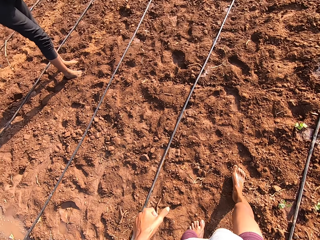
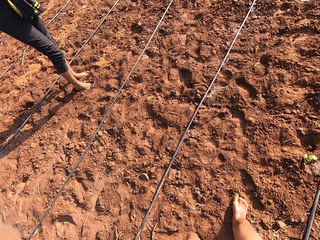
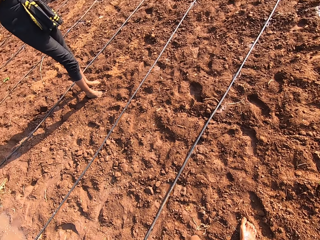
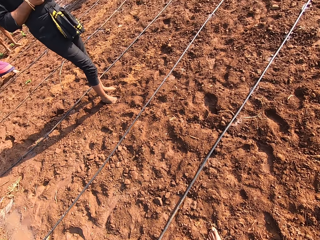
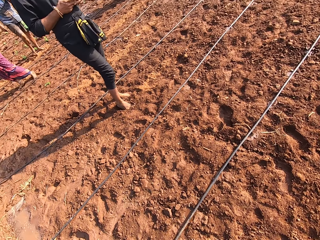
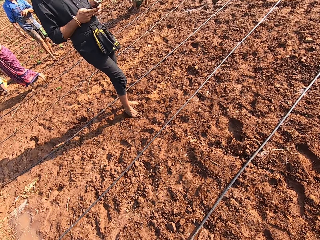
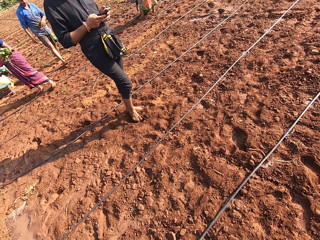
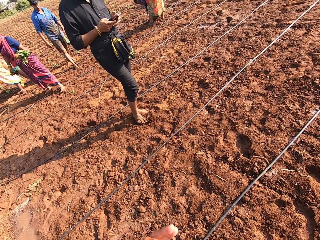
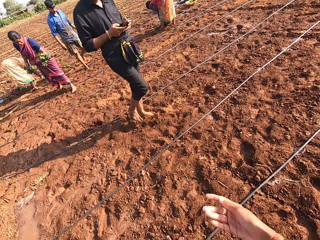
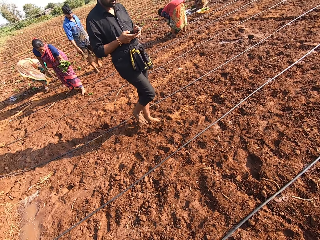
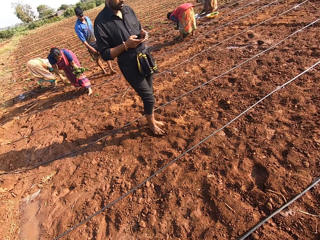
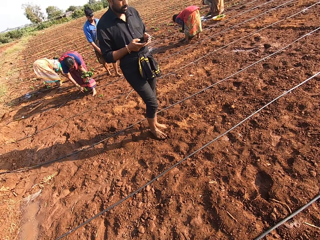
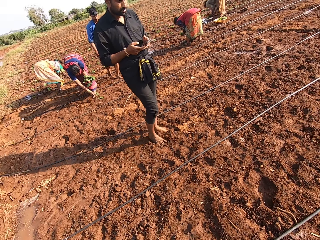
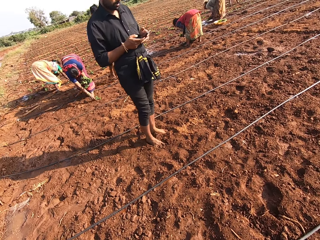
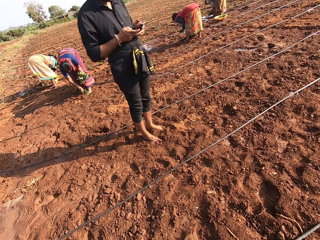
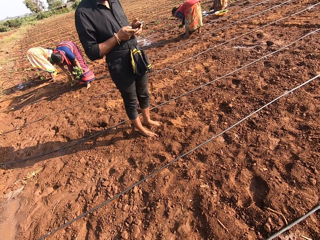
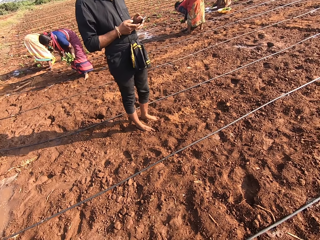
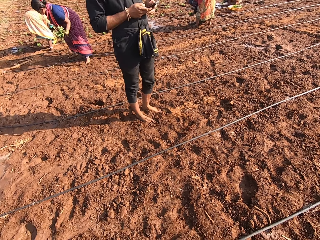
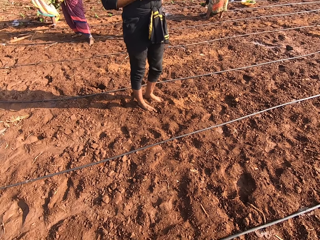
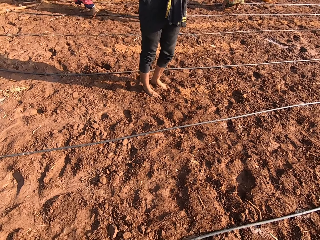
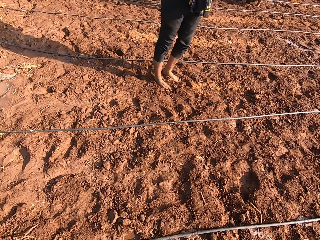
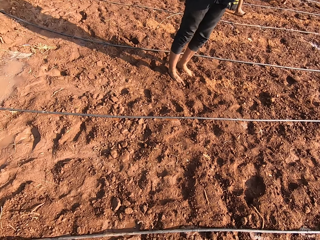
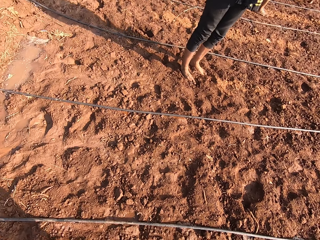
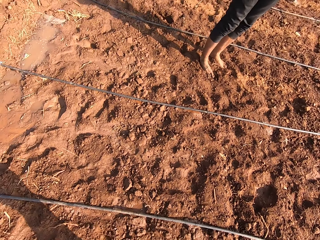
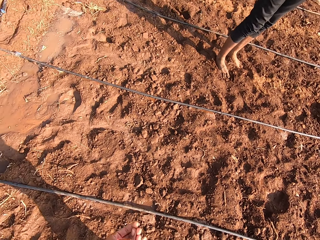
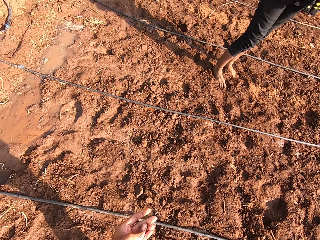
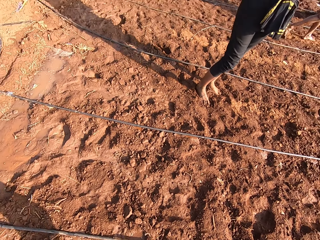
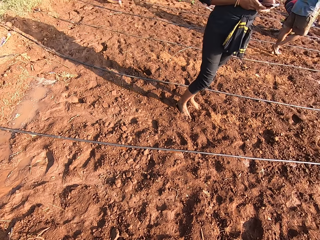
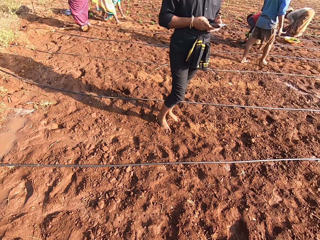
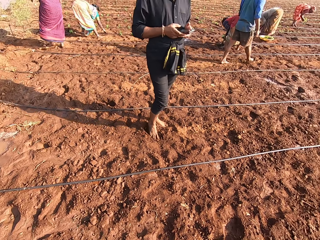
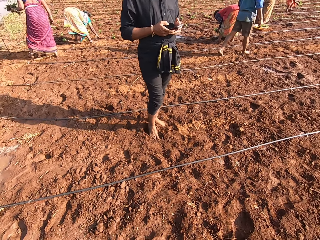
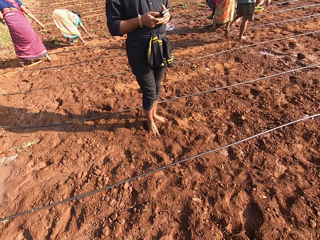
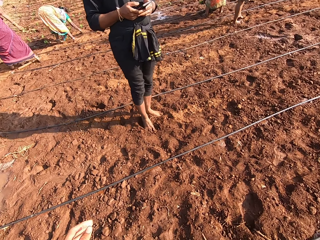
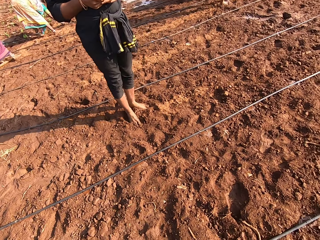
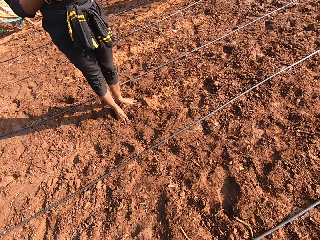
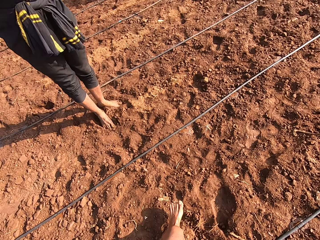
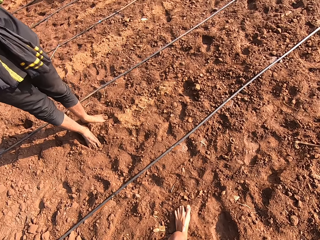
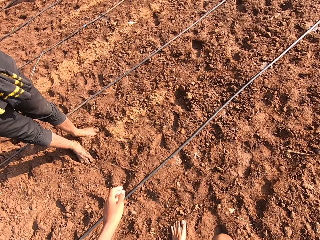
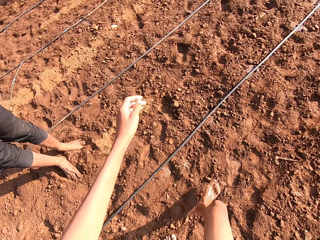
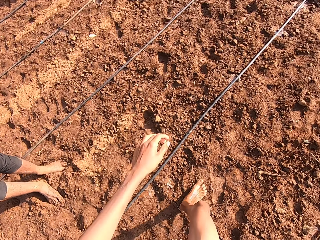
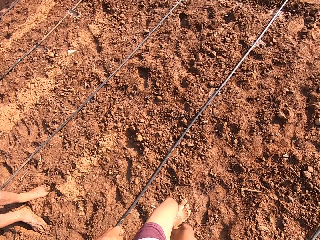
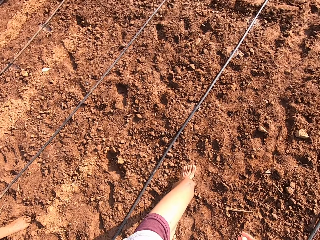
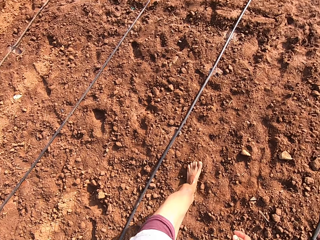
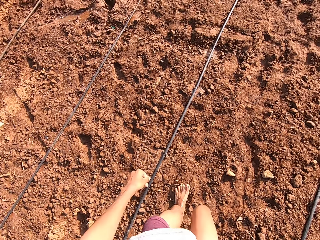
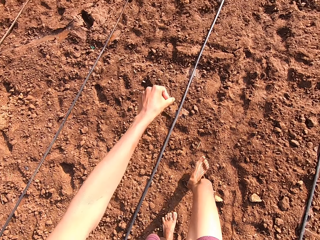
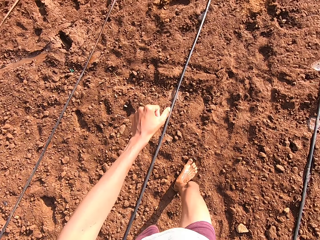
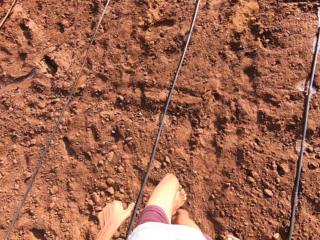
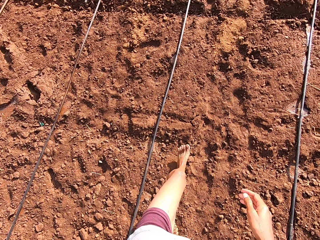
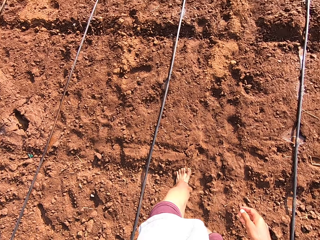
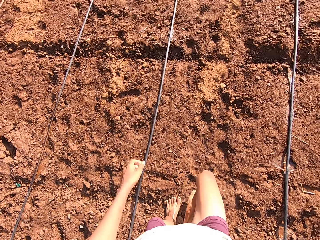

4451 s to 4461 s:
A man operates a phone with both hands. The camera wearer claps his hand. He converses with the man. He walks on the field on the farm.

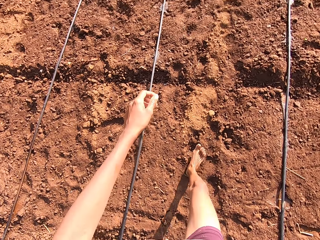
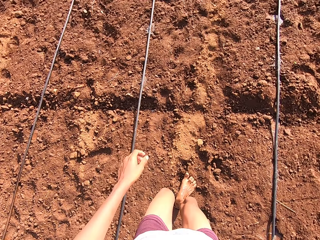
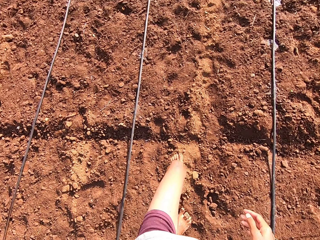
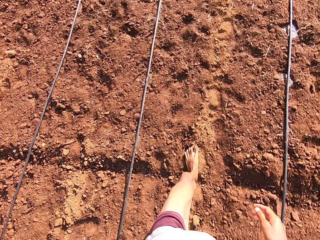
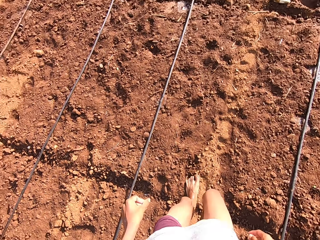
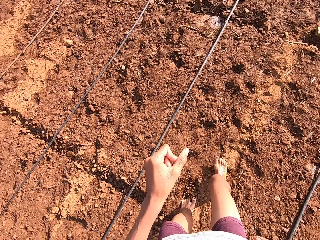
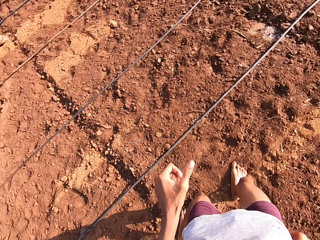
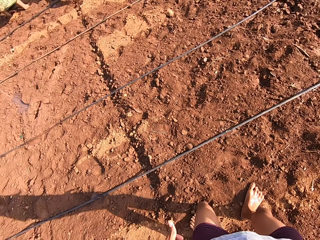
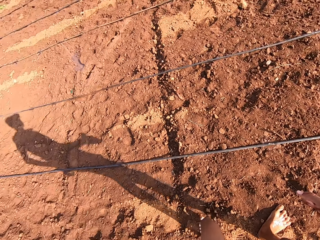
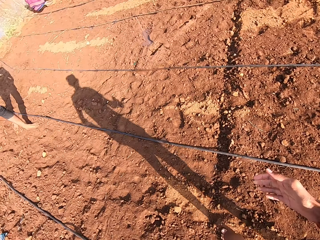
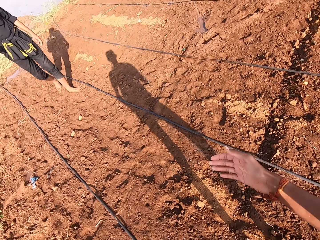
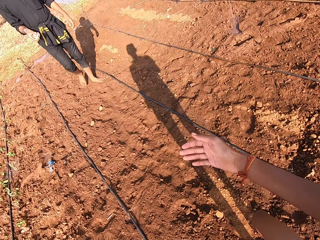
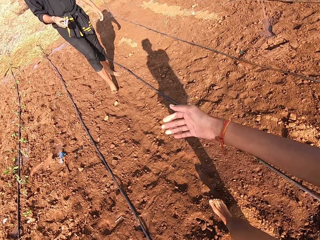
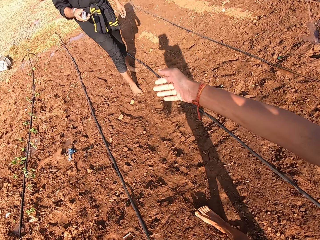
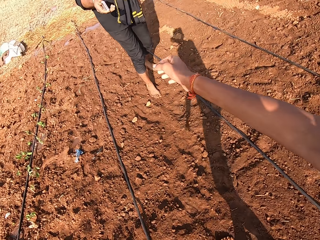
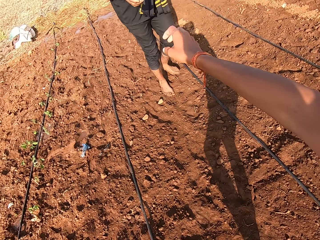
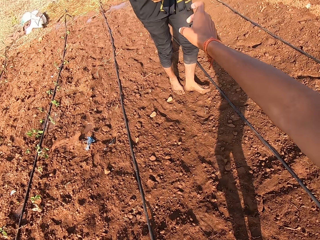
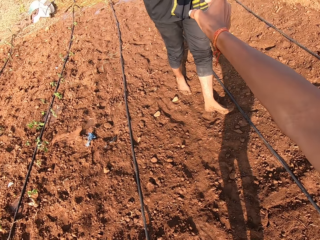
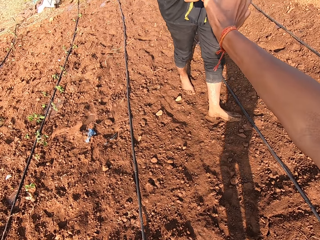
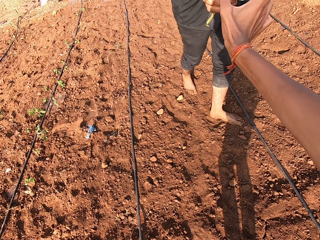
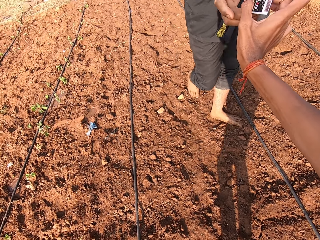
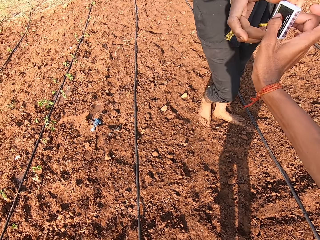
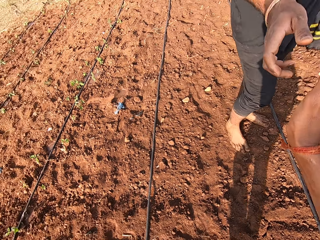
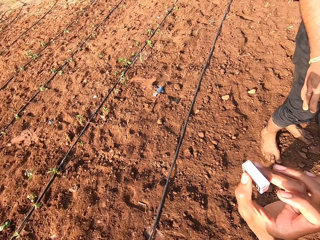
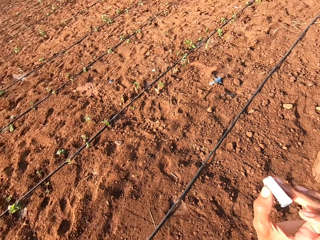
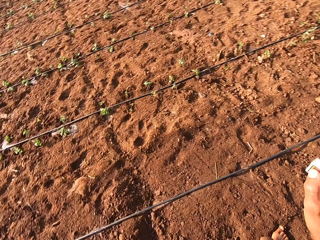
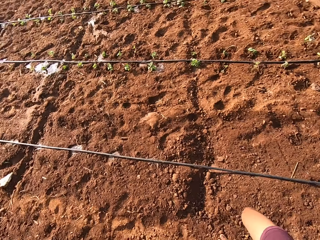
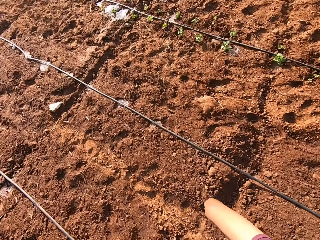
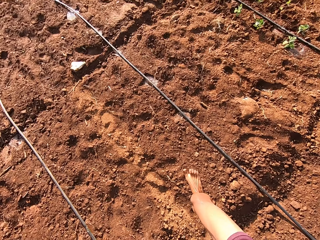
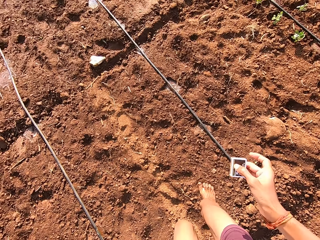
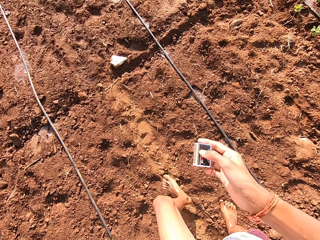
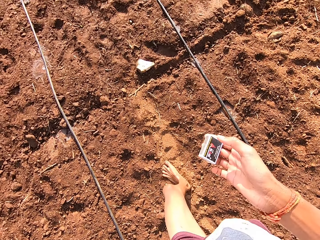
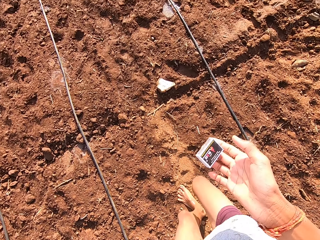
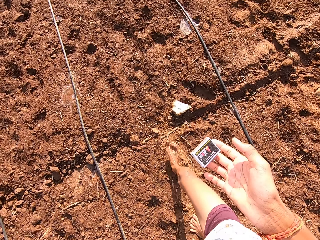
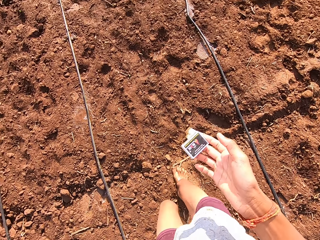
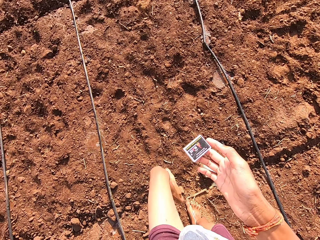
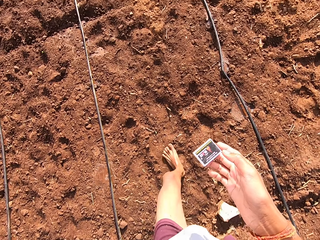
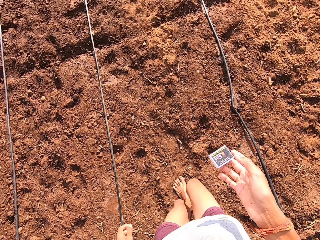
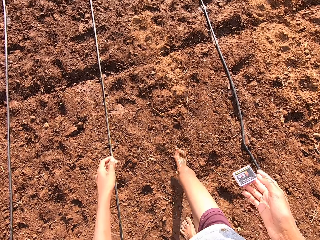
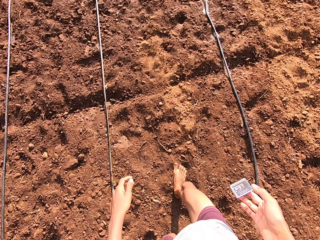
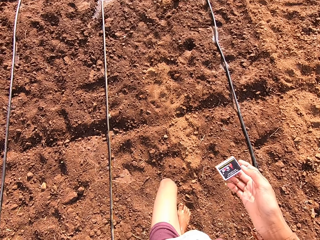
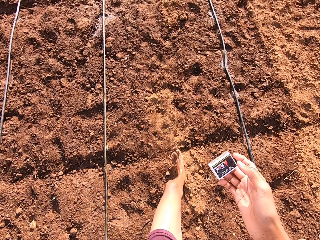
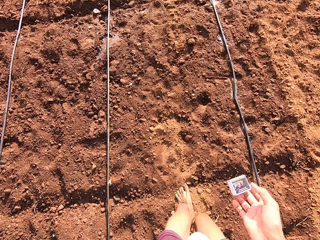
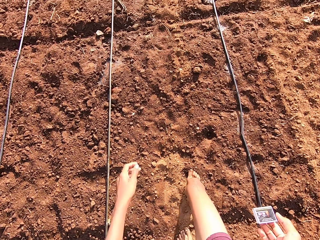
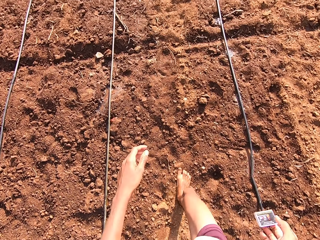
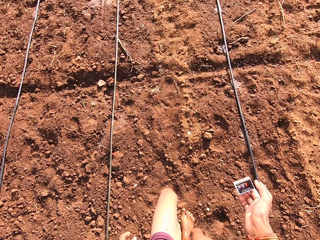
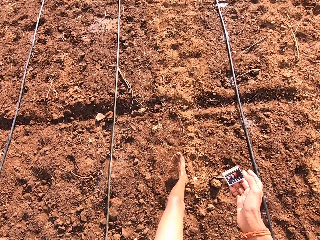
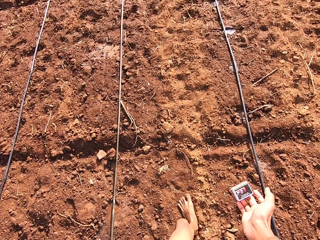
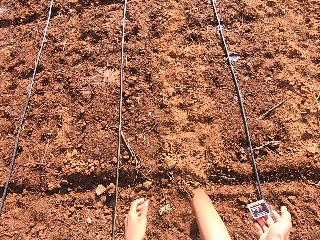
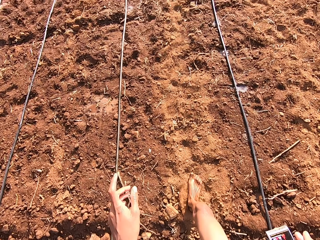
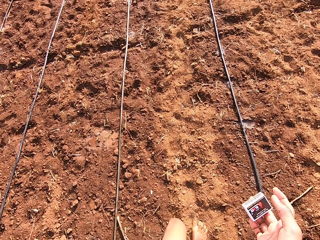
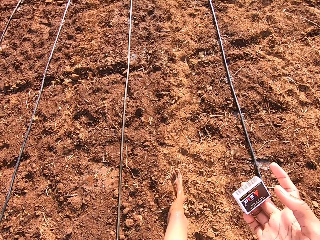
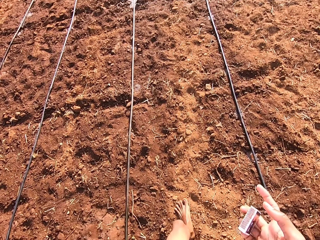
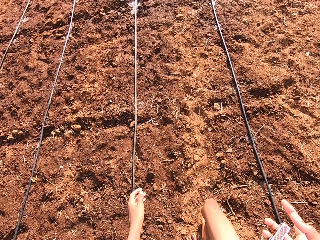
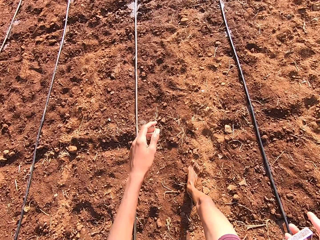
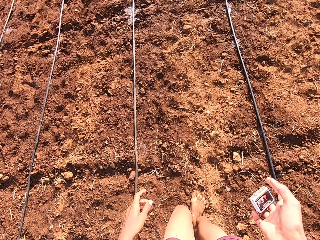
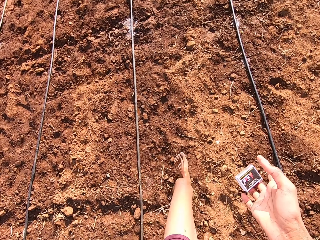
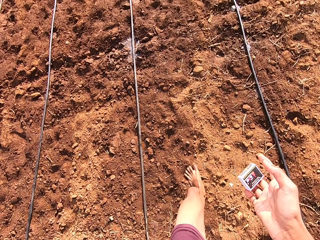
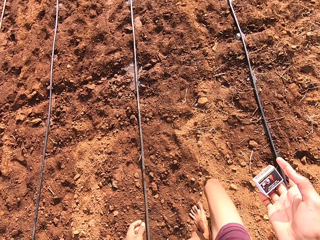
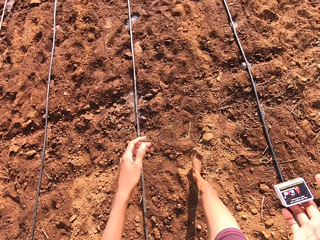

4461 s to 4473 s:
The camera wearer converses with a man. He stands on the ground. He stretches his hand towards the man. The man passes a pack of matches to the camera wearer with his right hand. The camera wearer collects the pack of matches from the man with his right hand. He holds the pack of matches in his right hand. He walks on the field on the farm with the pack of matches on his hand. He checks the pack of matches in his right hand.
